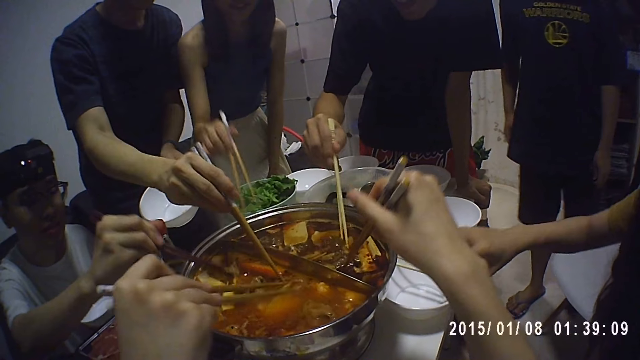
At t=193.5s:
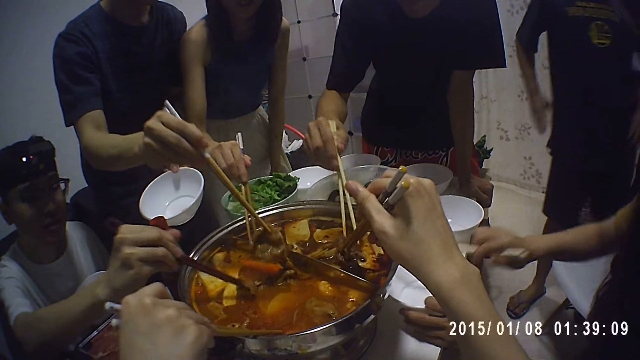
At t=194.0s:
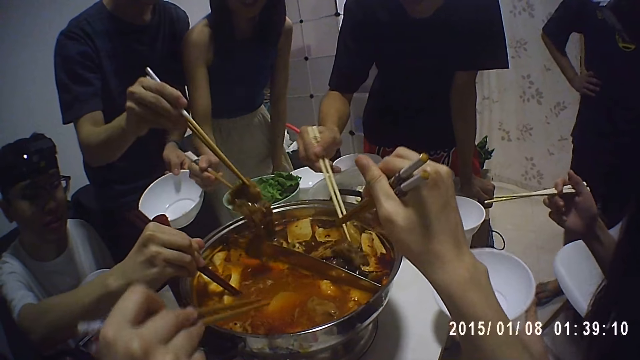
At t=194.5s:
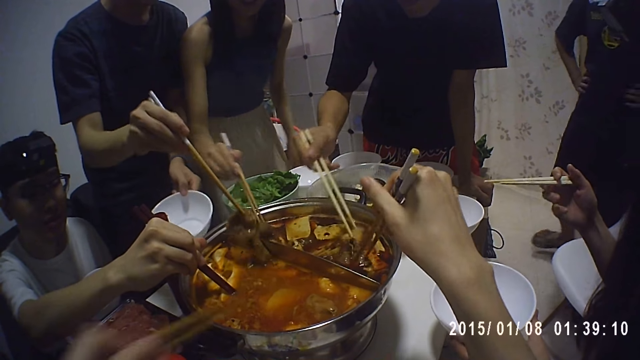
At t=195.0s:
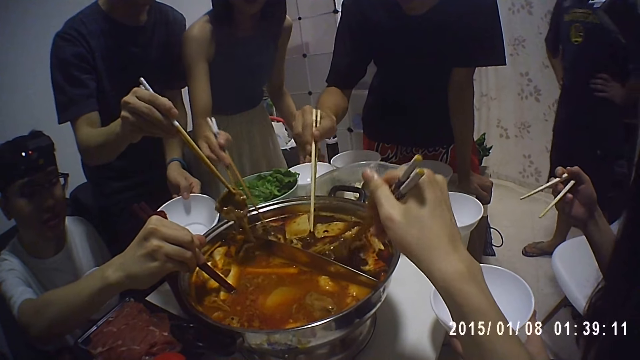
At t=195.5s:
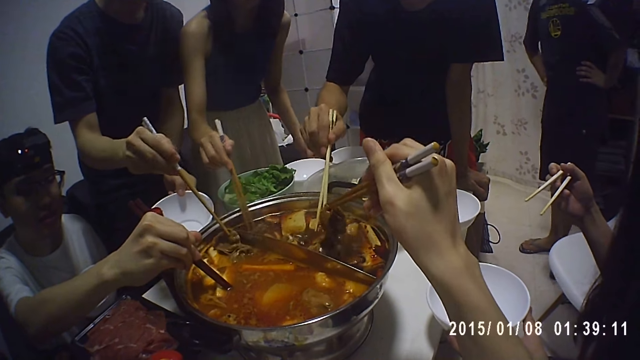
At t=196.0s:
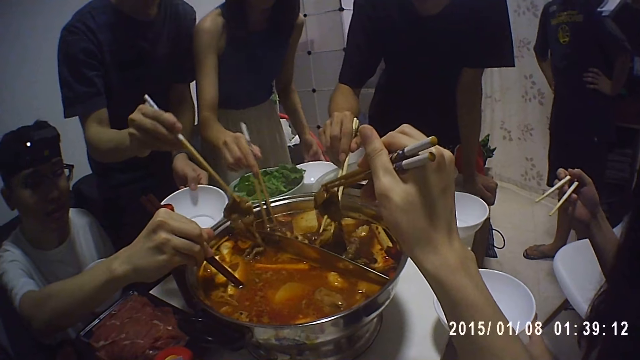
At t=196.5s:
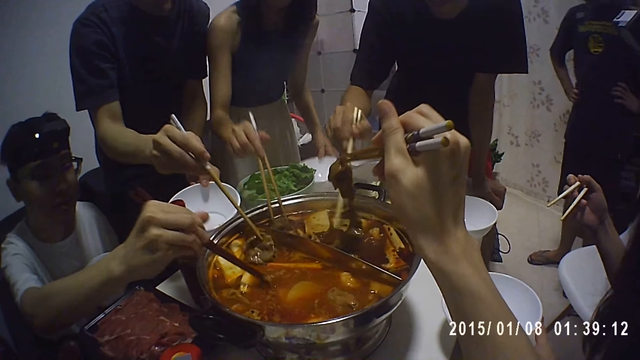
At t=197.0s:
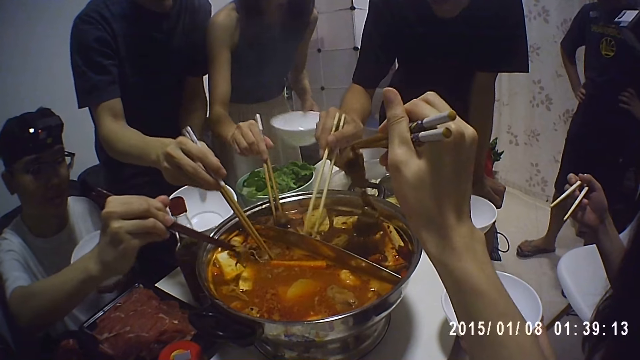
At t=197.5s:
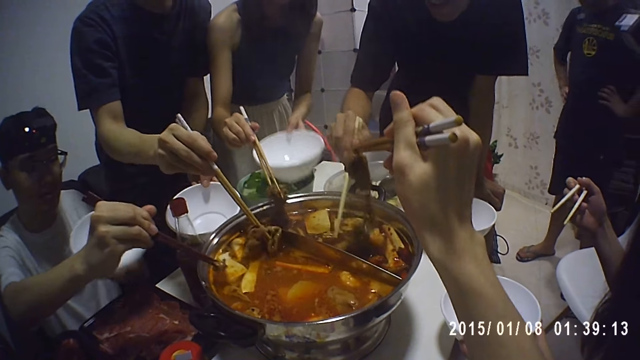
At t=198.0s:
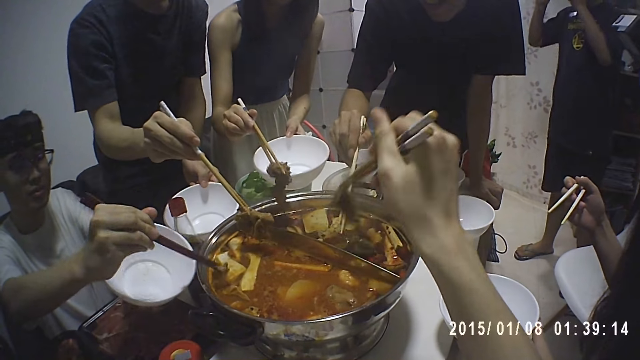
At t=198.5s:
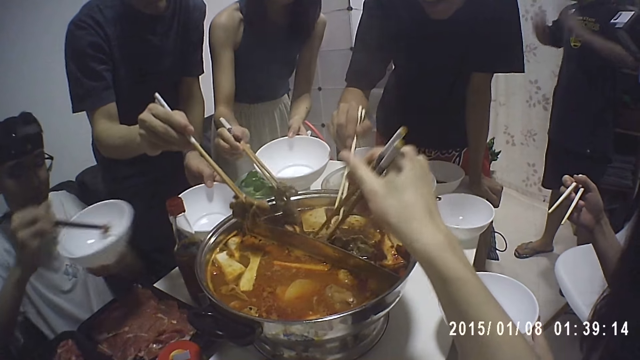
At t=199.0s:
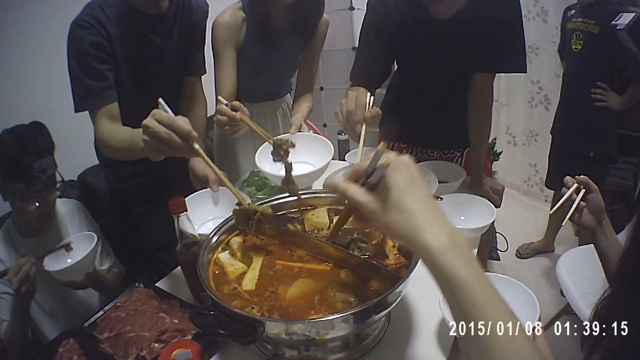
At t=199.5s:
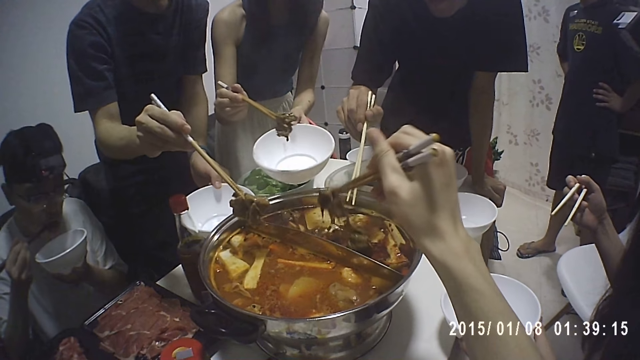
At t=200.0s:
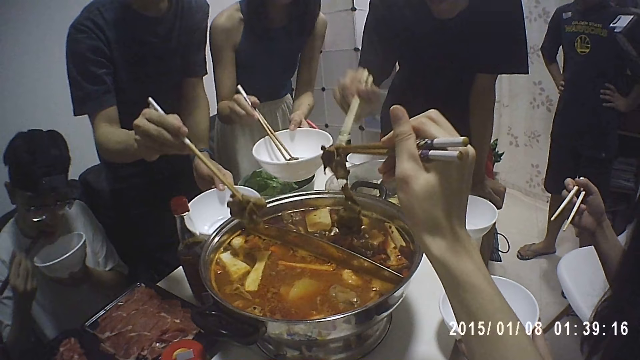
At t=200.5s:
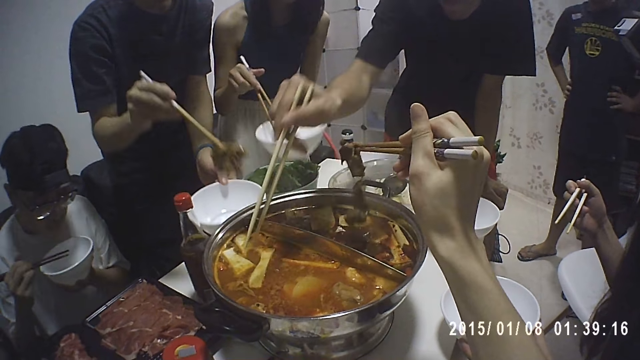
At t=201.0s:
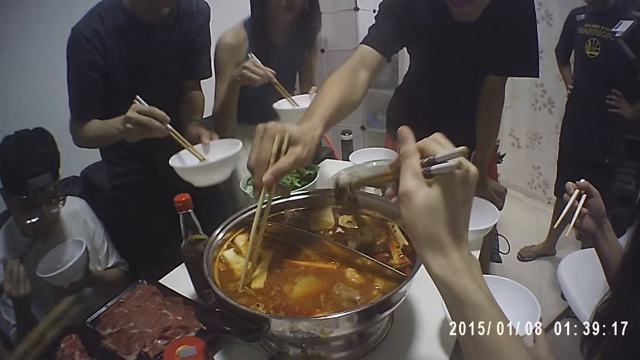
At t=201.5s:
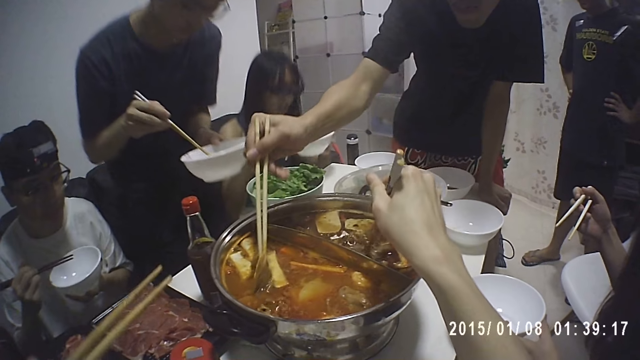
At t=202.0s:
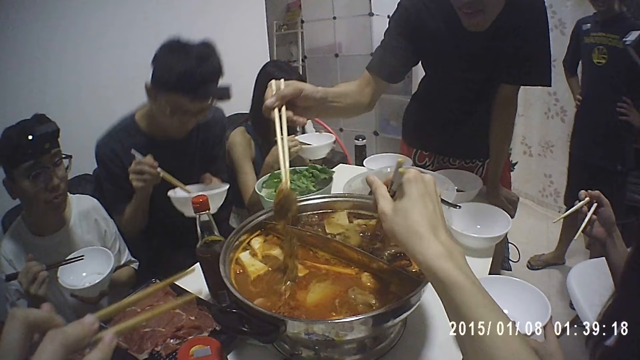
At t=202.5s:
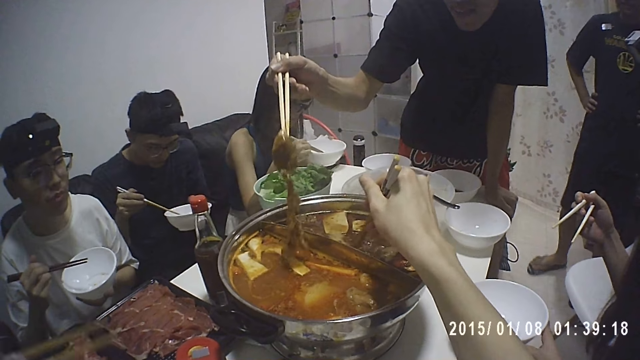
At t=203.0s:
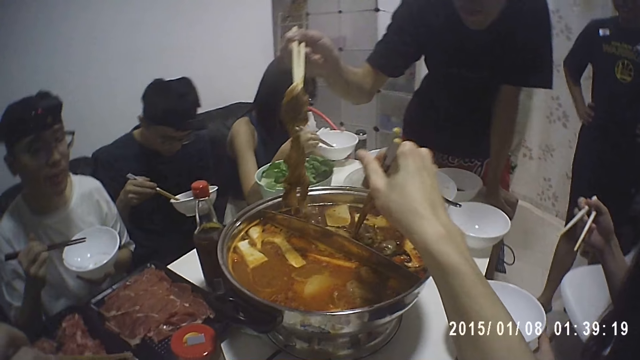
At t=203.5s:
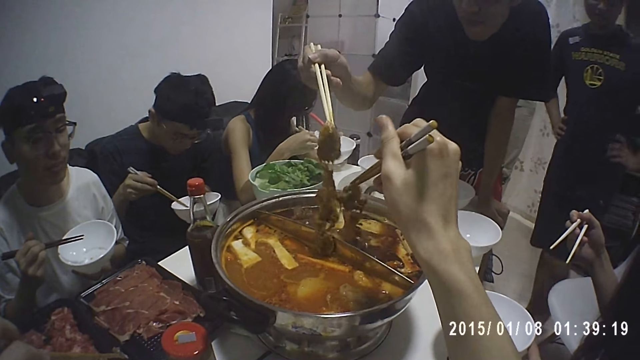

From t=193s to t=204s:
A lady picks the chopsticks from the dishware and picks the dishware from the table. Another lady picks the dishware from the table and serves food in the dishware. A man adjusts his glasses. Another man eats food with the chopsticks. A third man sits on the chair. The other lady sits on the chair.

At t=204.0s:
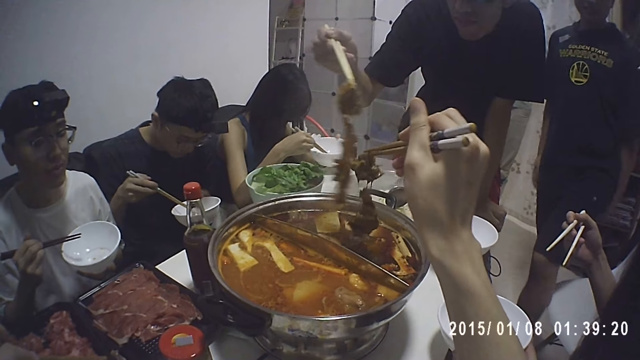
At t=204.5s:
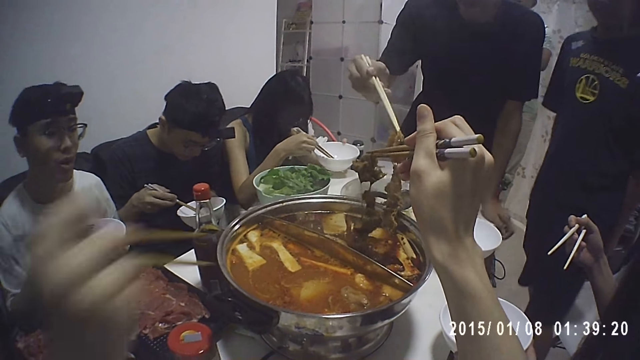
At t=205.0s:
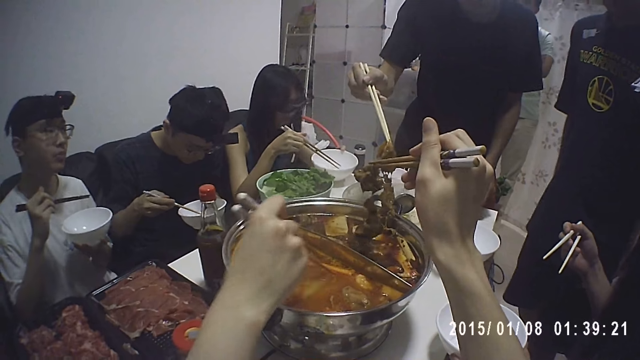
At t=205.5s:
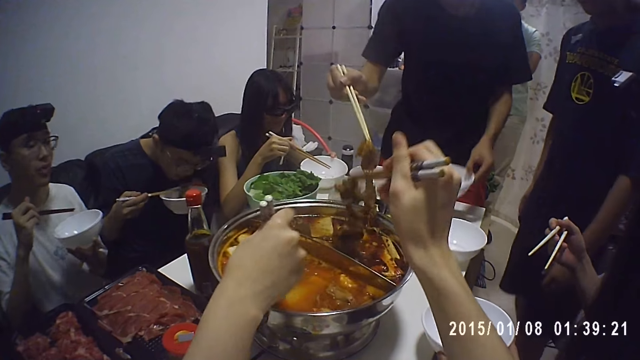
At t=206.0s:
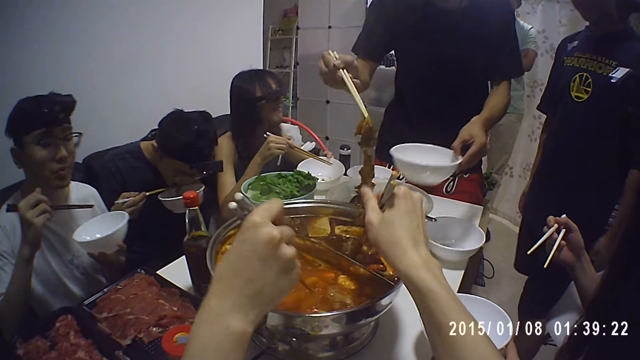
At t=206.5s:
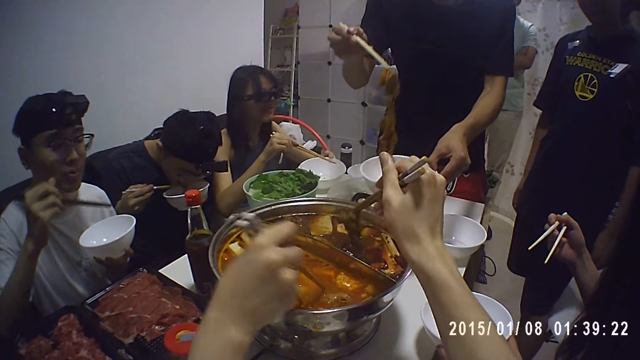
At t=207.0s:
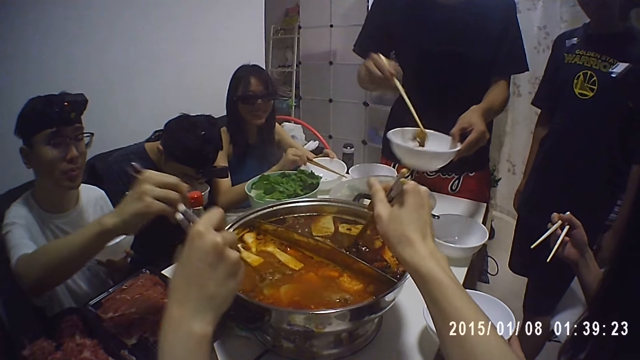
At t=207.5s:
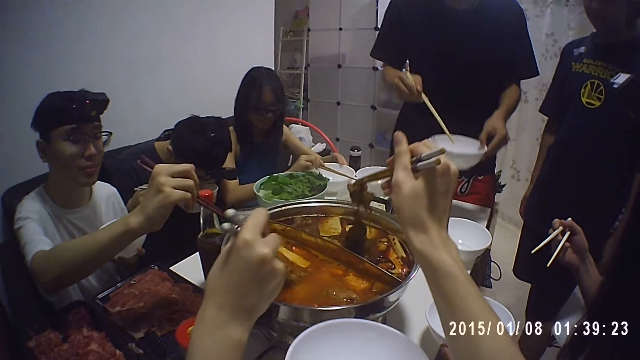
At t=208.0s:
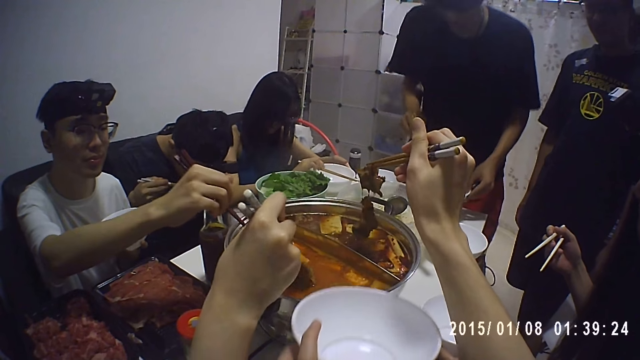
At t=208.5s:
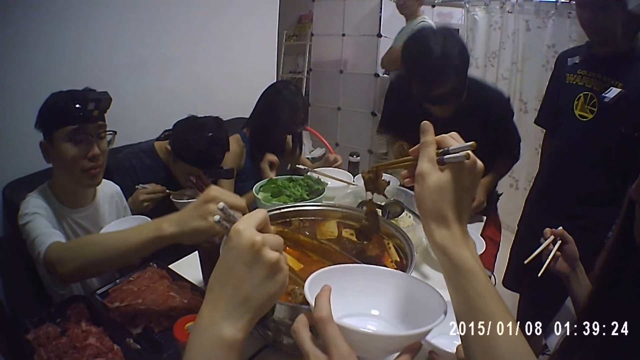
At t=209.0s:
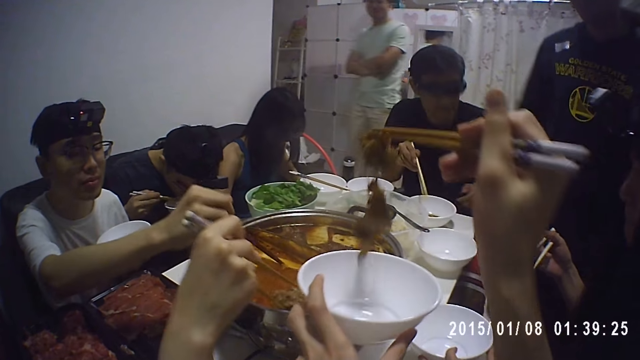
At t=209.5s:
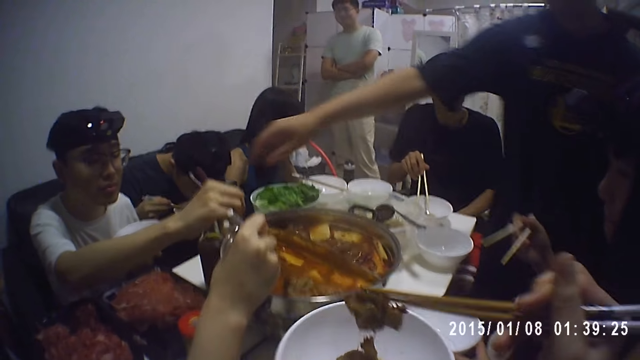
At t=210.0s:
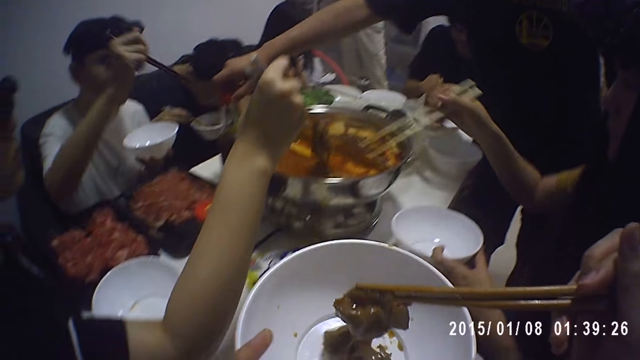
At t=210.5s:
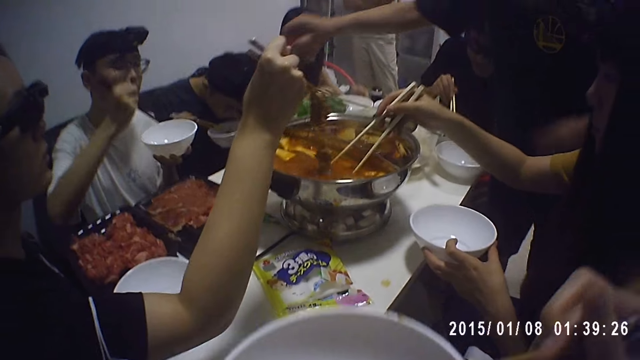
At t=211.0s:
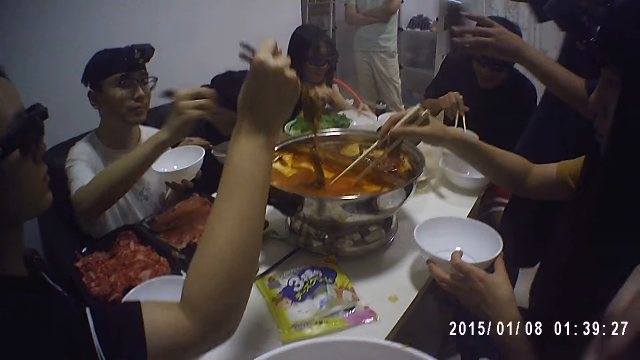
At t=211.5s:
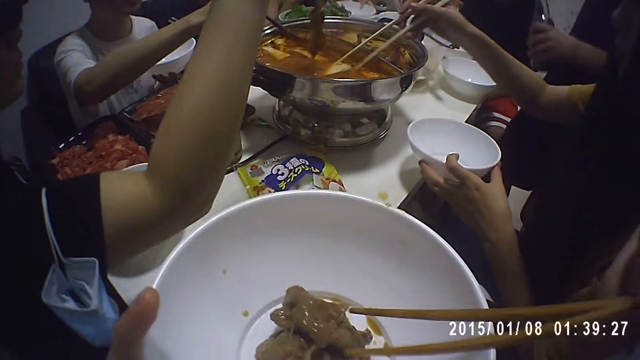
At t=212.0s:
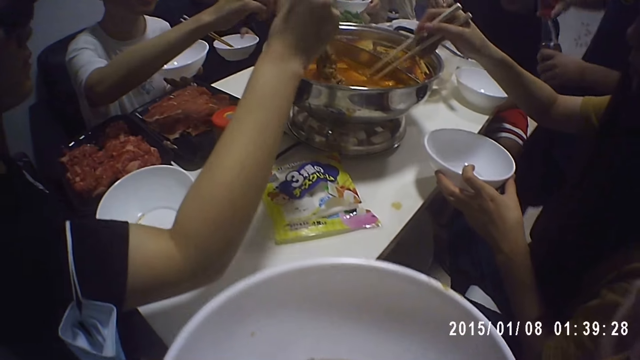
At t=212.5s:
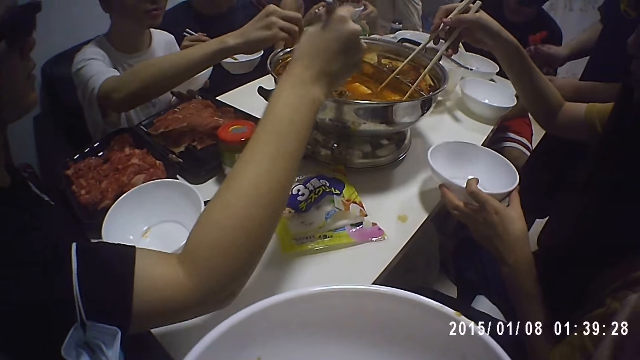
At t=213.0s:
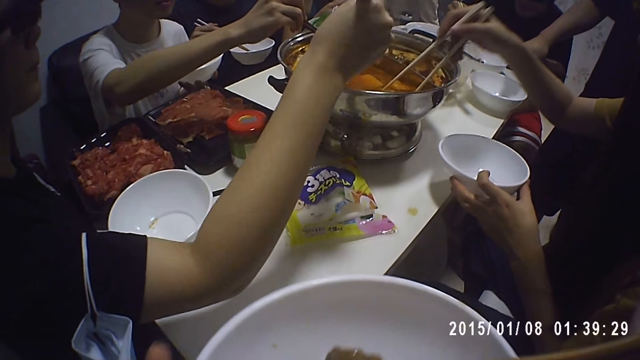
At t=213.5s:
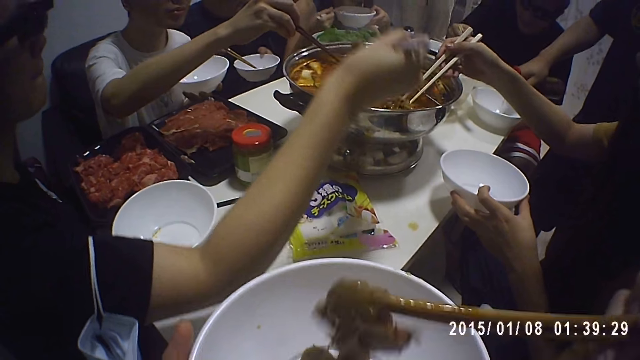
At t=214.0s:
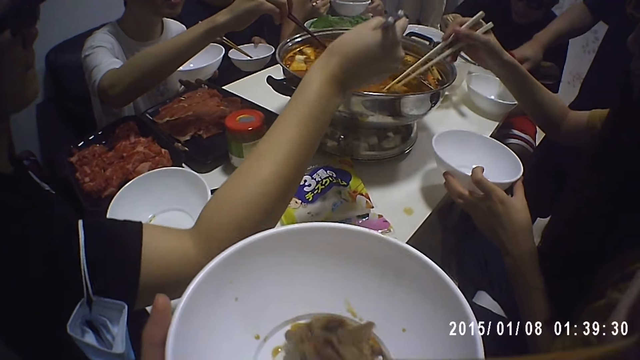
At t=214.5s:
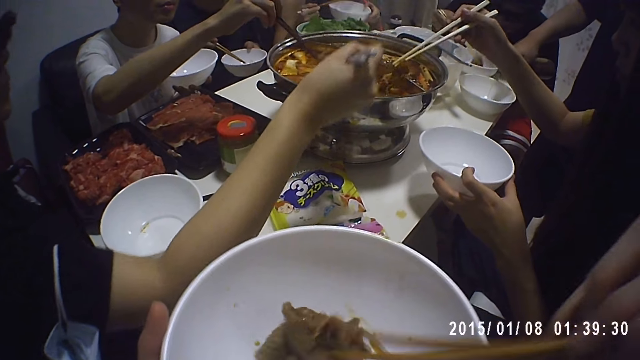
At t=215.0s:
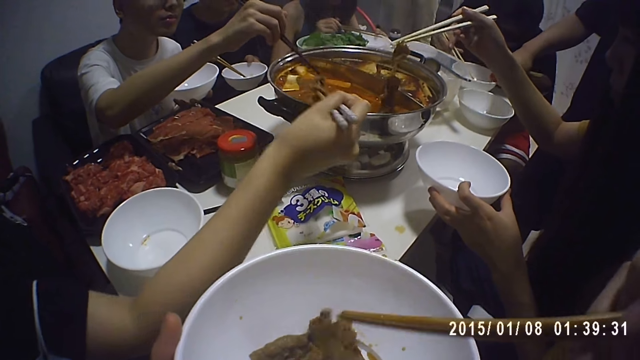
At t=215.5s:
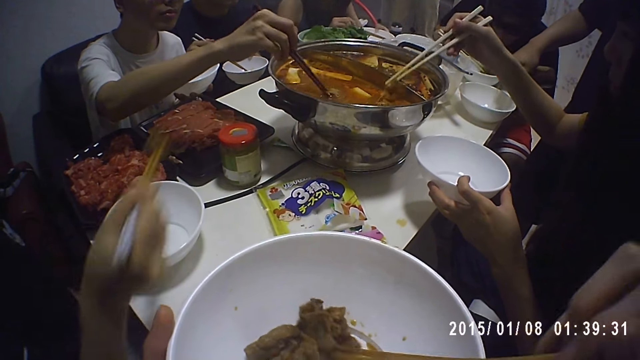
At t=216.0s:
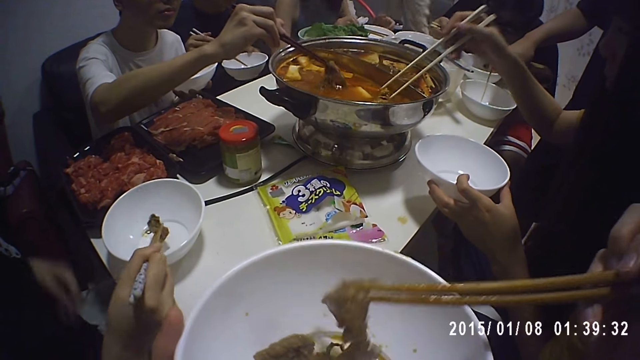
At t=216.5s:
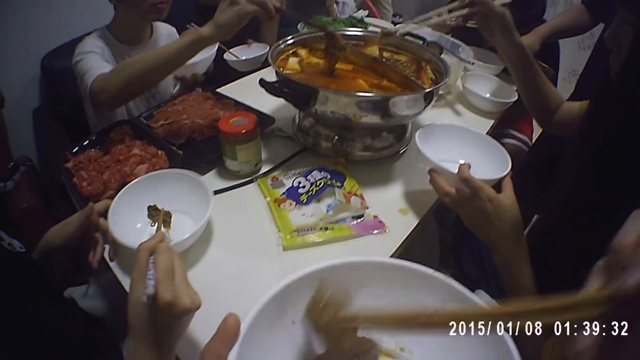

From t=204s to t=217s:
A lady dips chopsticks into the cookware. A man picks the dishware from the table. Another man eats food with the chopsticks. The first man serves food in the dishware. The camera wearer stretches a hand with a dish. Another lady drops the chopsticks on the dishware. A third man serves food in the dishware. The camera wearer serves food into the dishware. The first man sits down. The camera wearer places the beef in the dish. A fourth man picks a bottle of ketchup from the table. A third lady takes food from the cookware. The second lady lifts the dishware from the table and eats her food. The camera wearer turns the beef in the dish with chopsticks. The fourth man pours ketchup in his dishware. The first man eats his food. The second lady places the chopsticks on the dishware and places the dishware on the table. The first lady serves food into the dishware.
